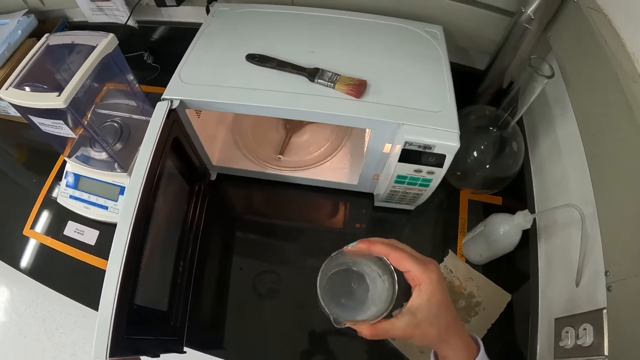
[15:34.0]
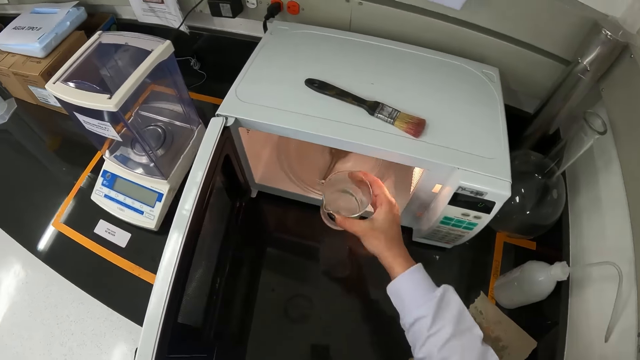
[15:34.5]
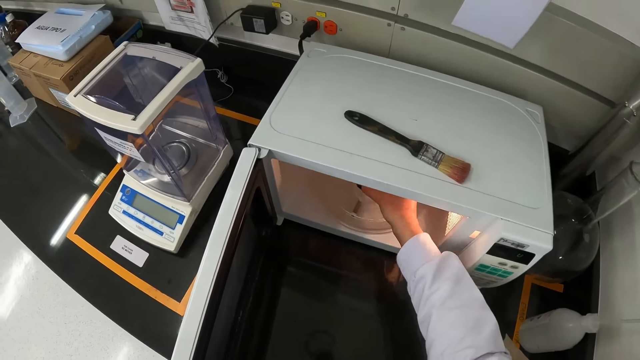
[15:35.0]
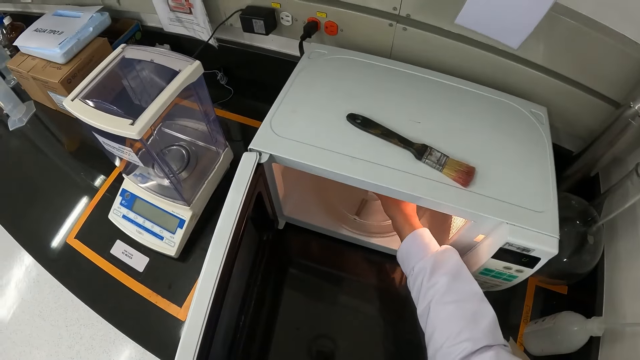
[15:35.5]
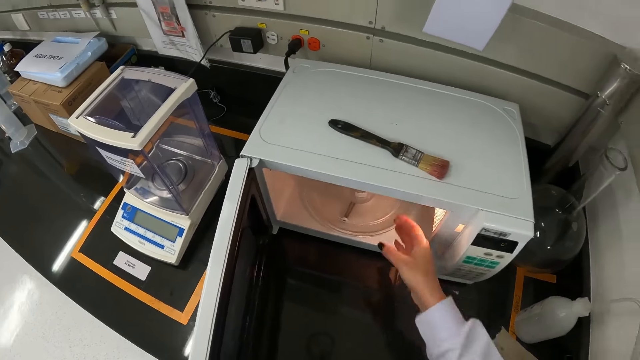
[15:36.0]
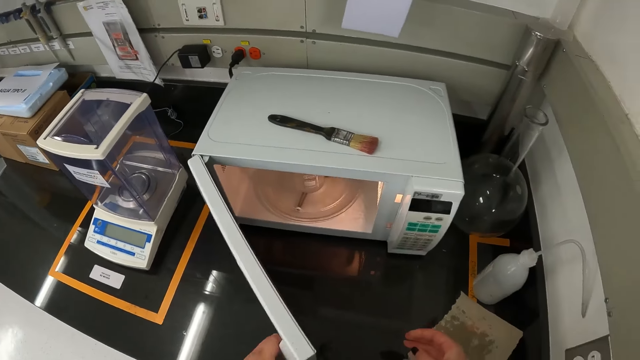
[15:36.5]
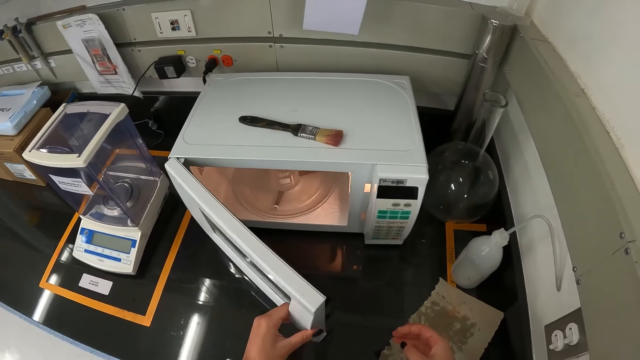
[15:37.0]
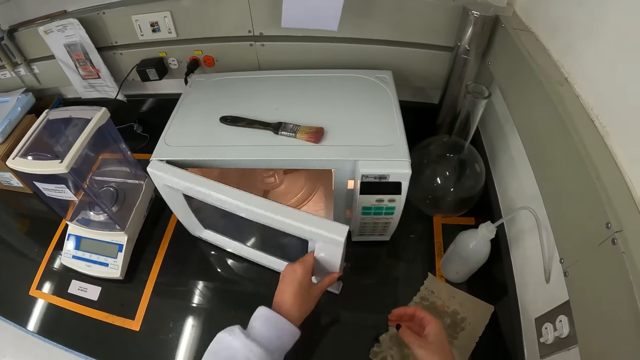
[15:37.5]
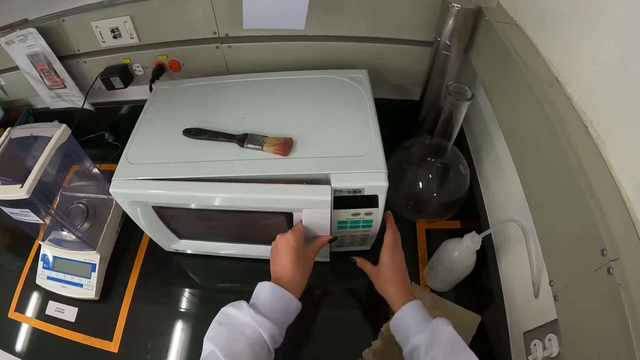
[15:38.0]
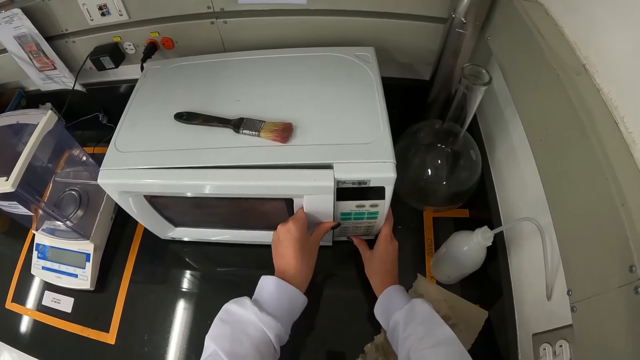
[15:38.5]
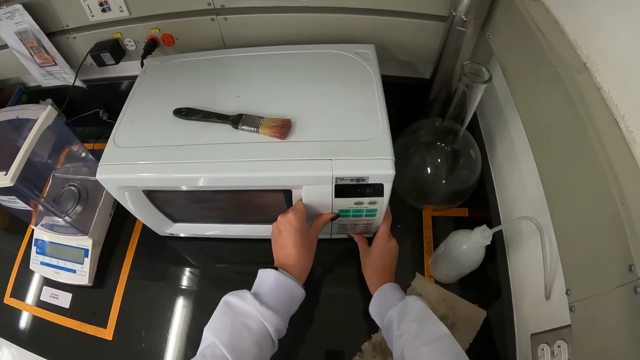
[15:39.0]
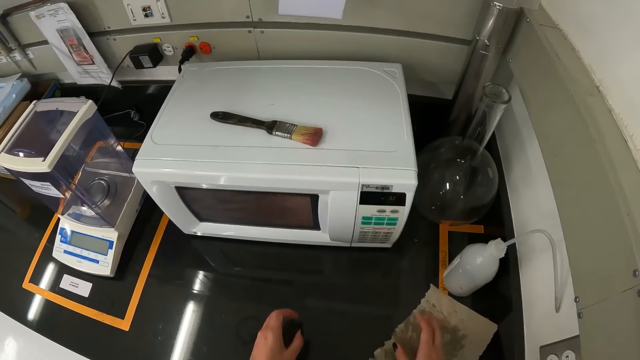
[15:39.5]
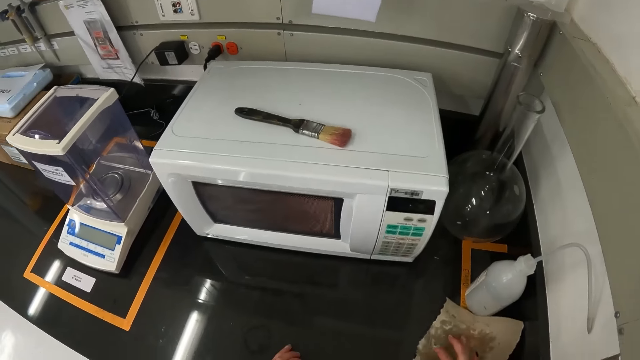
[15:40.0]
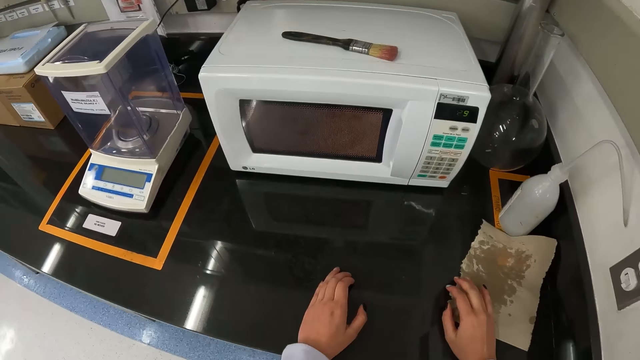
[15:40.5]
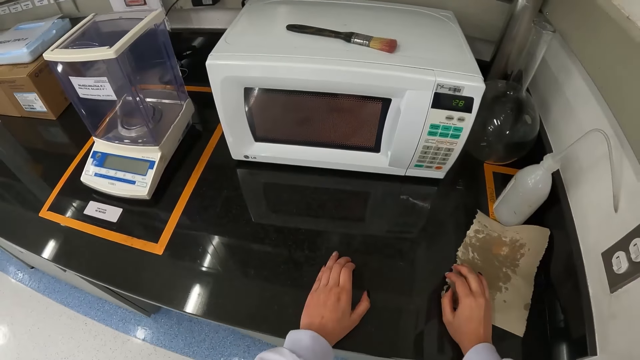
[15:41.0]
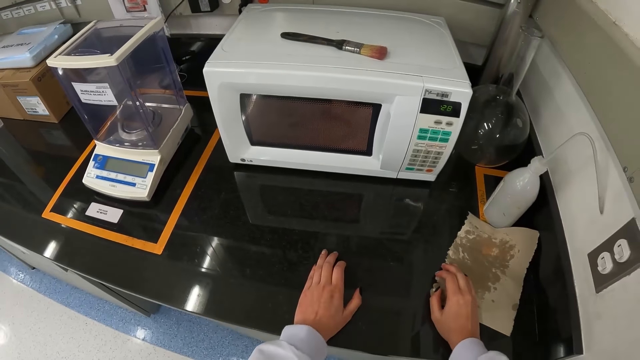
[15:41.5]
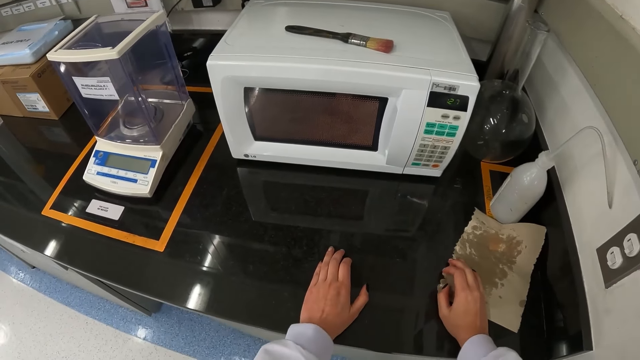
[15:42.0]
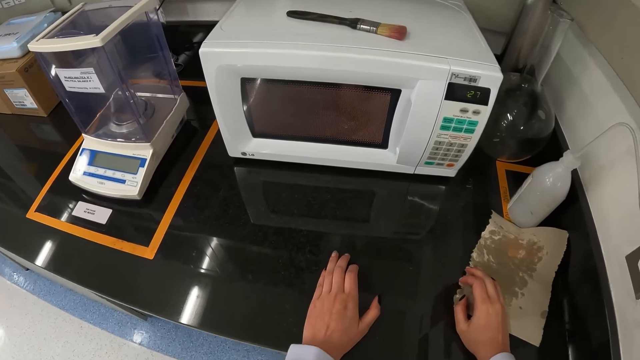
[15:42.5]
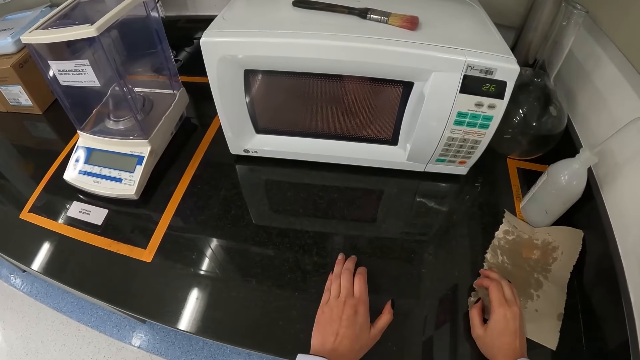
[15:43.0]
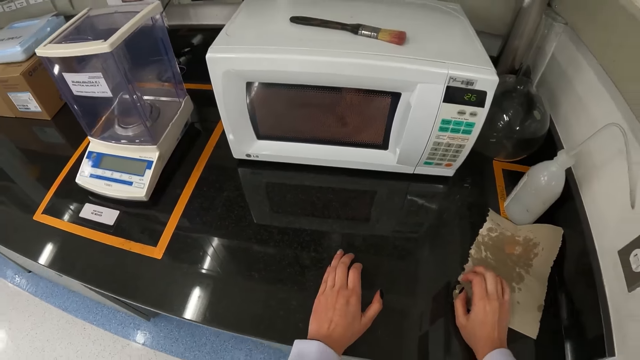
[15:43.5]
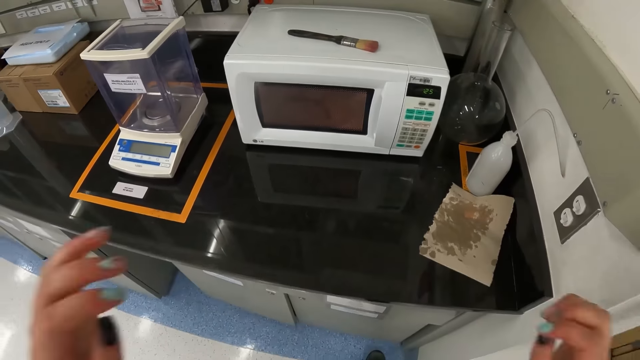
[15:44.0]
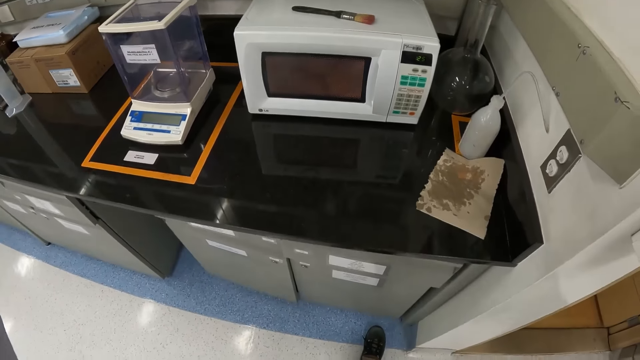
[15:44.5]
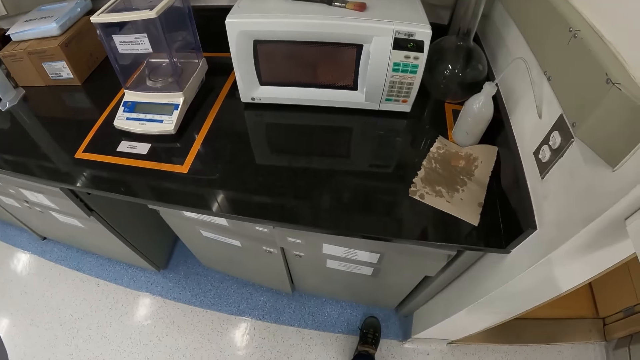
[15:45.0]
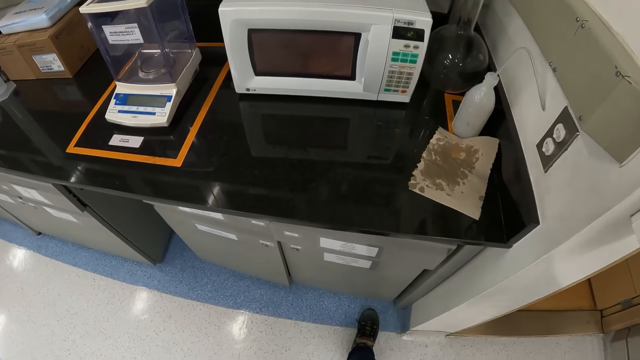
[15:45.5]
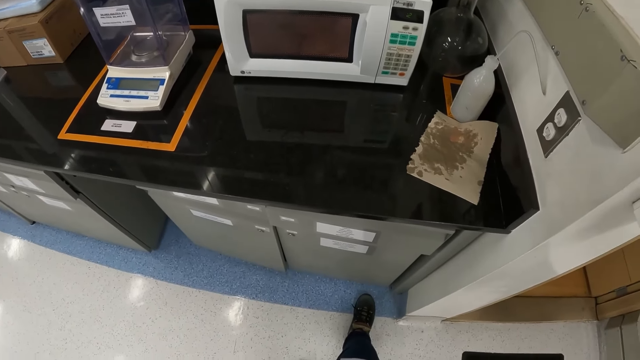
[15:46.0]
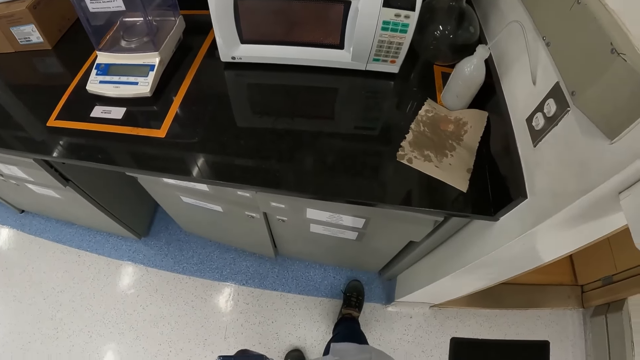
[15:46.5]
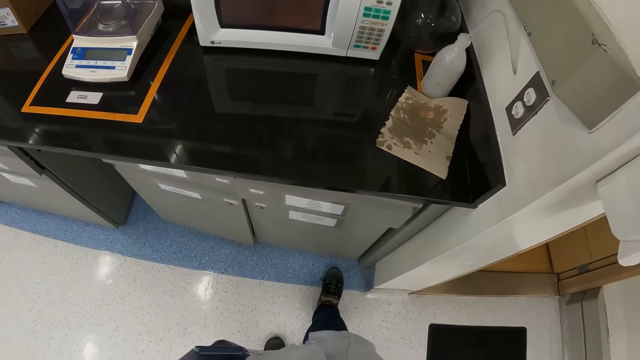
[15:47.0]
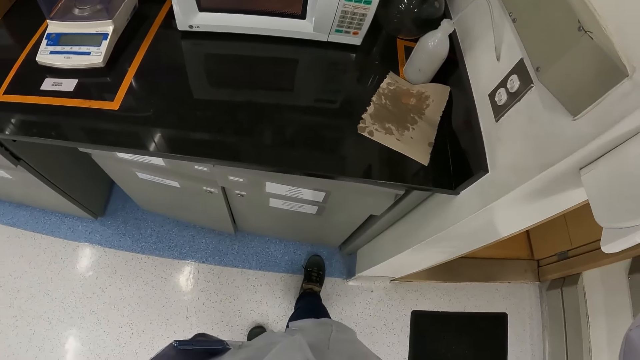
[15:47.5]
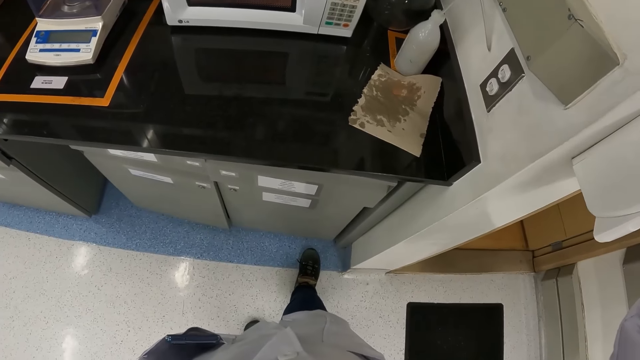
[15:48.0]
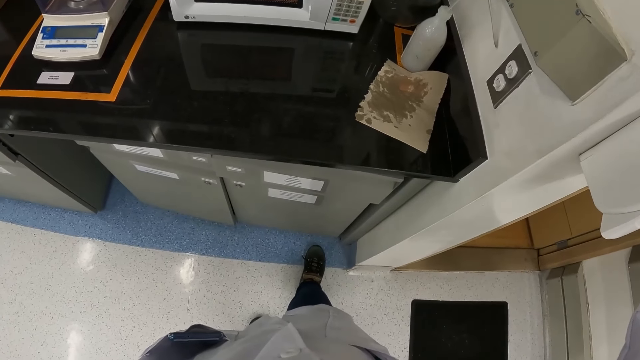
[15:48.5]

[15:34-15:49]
The camera wearer drops the beaker in the microwave with her right hand. She removes her right hand from the microwave. She closes the microwave with her left hand. She presses a button on the microwave with her right thumb. She looks around. She raises her hands towards her head. She adjusts the camera.

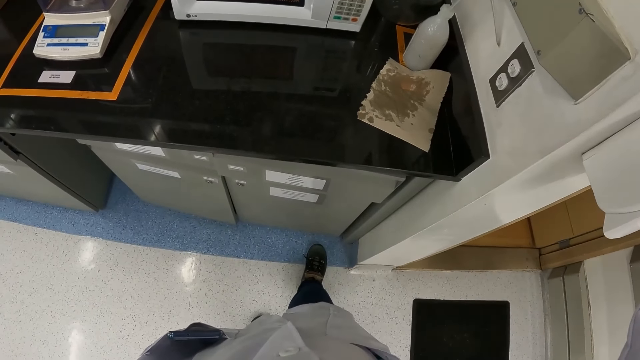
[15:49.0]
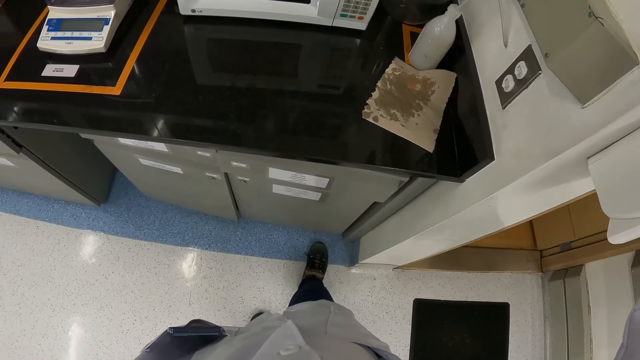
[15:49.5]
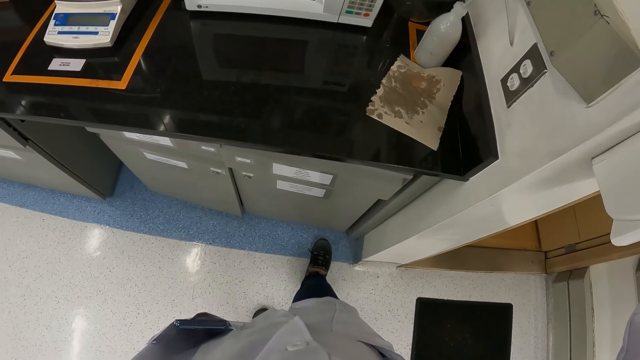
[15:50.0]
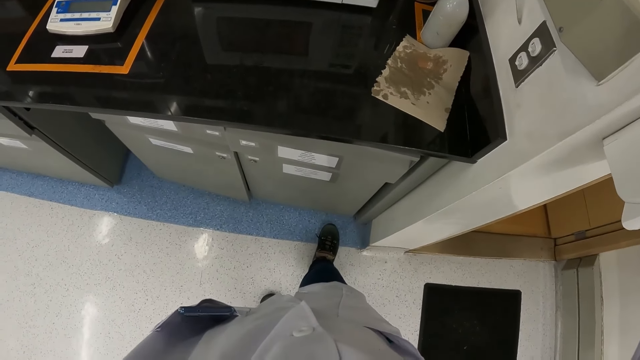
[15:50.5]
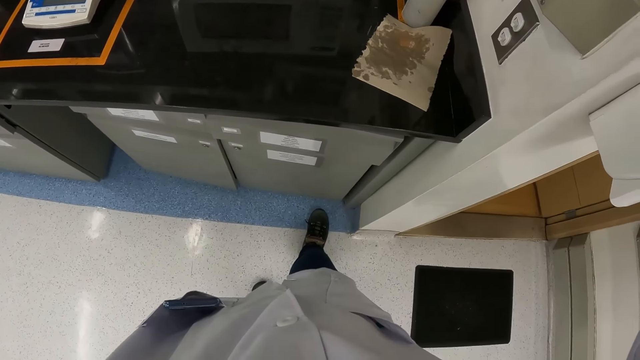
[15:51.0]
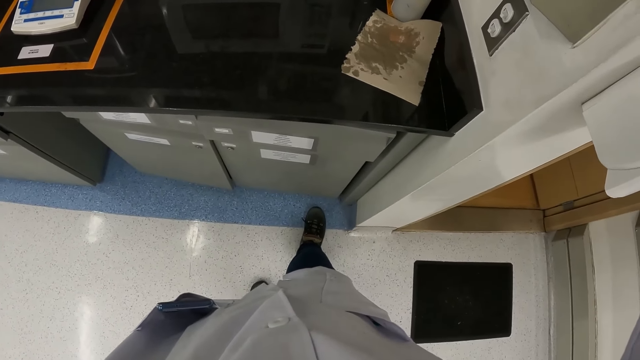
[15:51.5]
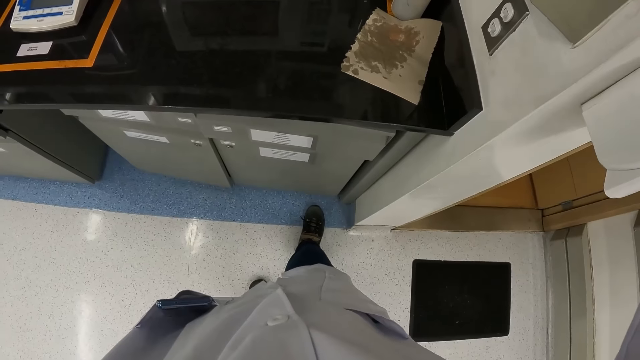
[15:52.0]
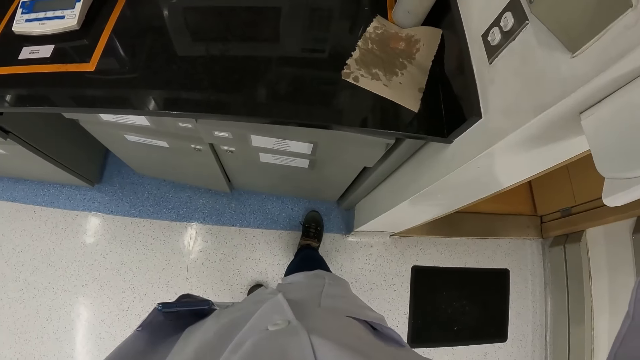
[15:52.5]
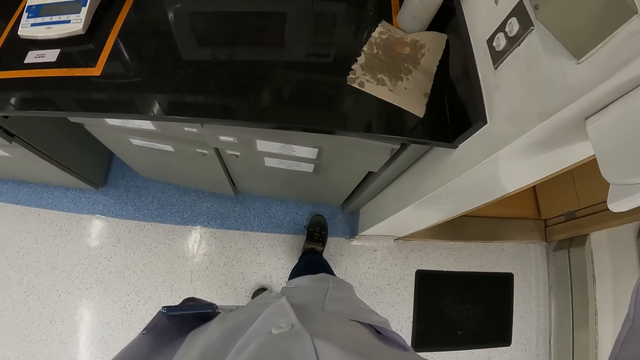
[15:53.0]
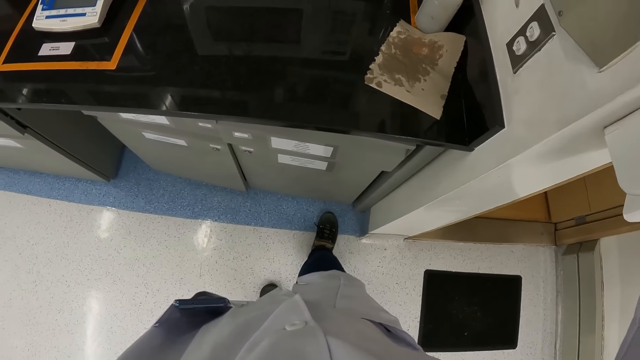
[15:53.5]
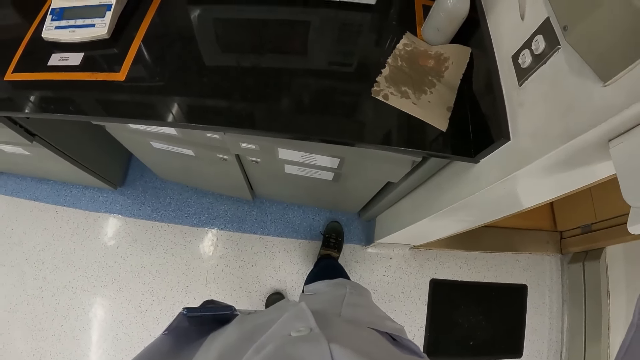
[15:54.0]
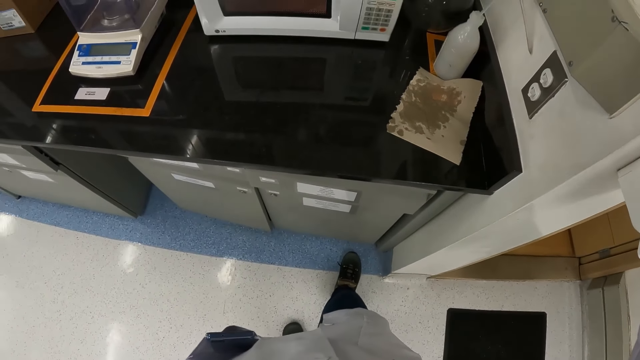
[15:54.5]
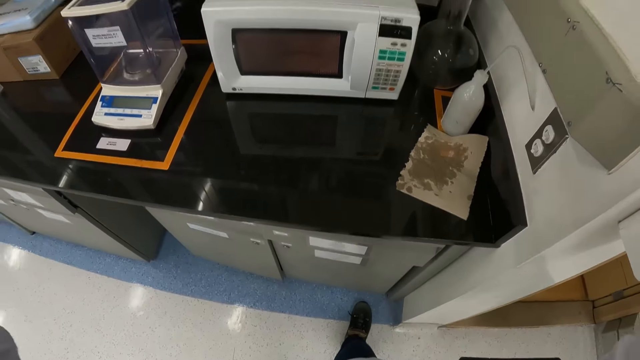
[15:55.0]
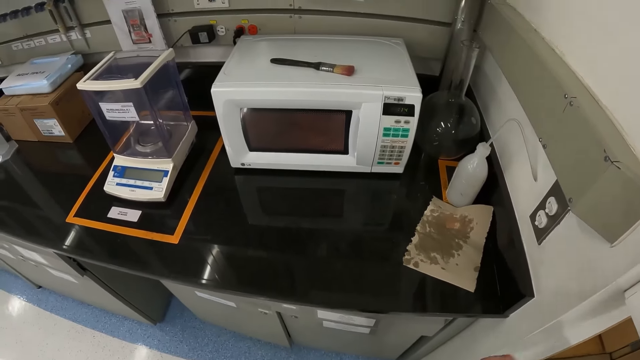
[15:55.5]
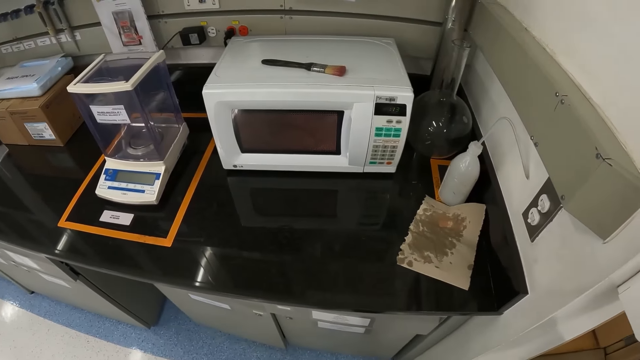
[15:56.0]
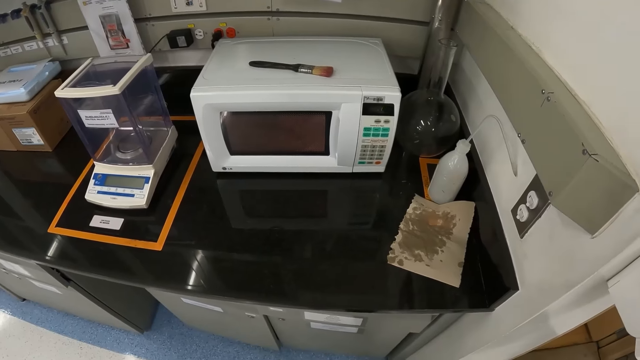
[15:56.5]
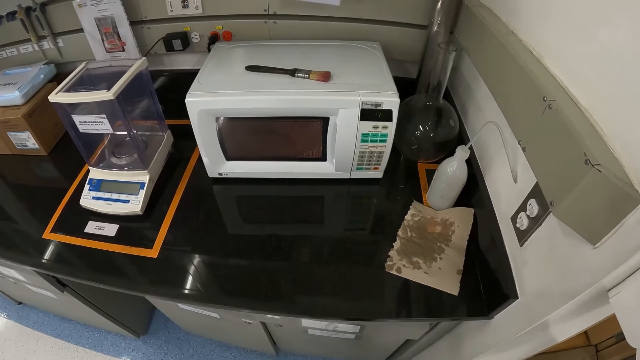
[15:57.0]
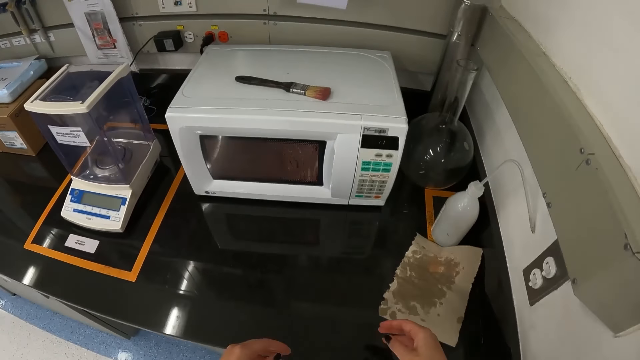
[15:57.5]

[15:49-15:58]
The camera wearer looks around.
